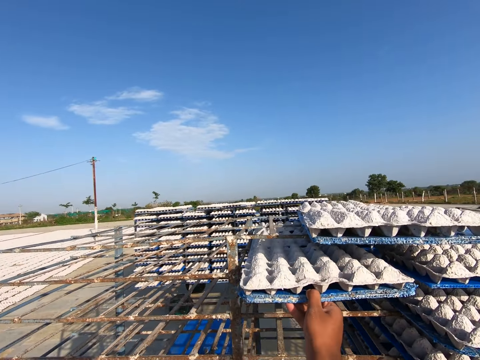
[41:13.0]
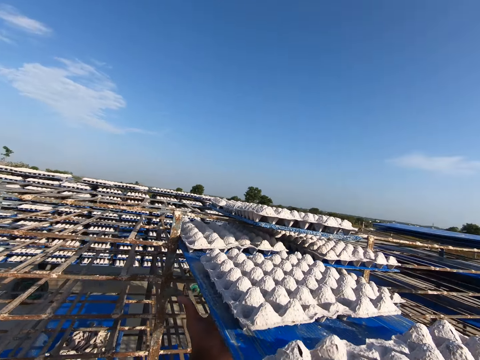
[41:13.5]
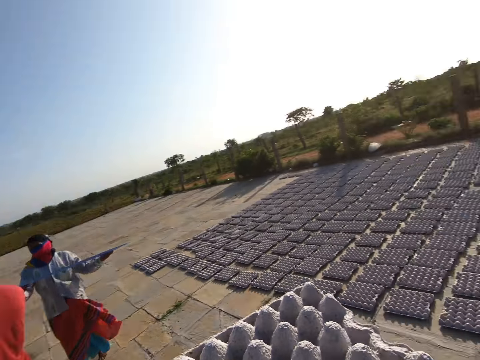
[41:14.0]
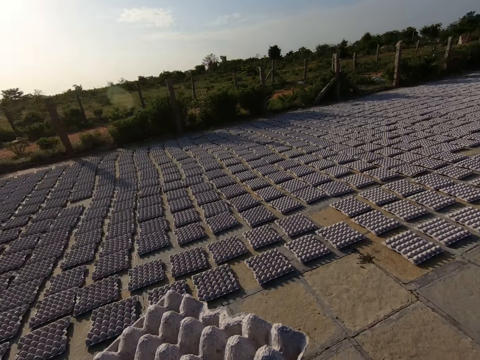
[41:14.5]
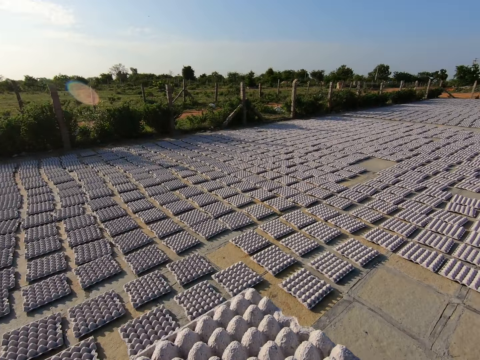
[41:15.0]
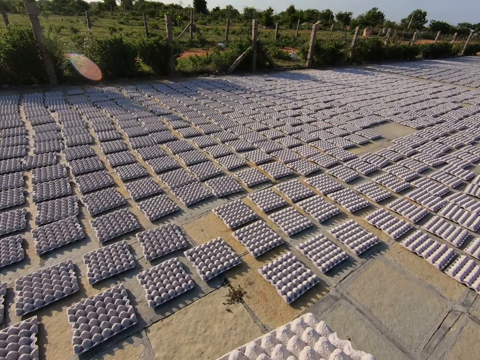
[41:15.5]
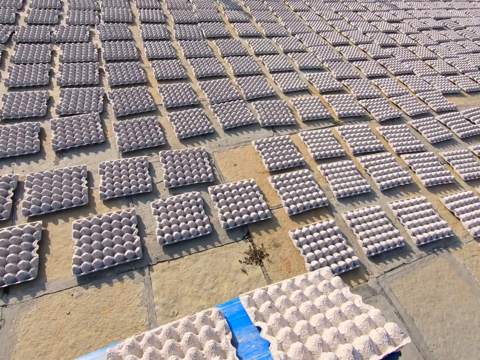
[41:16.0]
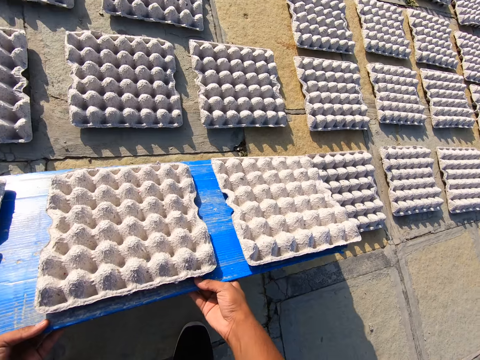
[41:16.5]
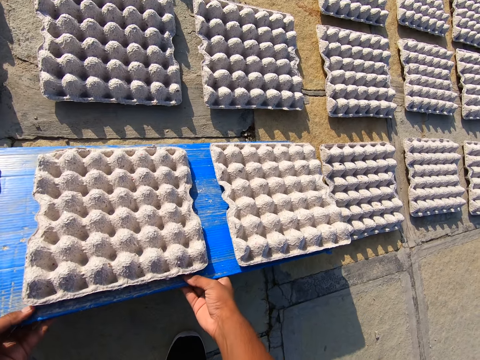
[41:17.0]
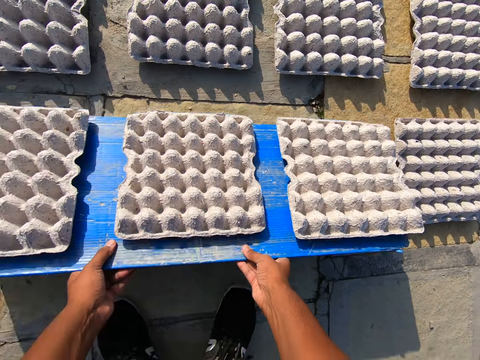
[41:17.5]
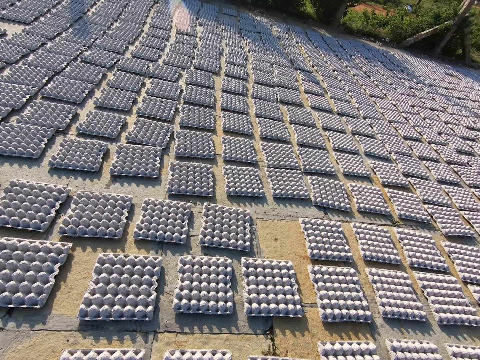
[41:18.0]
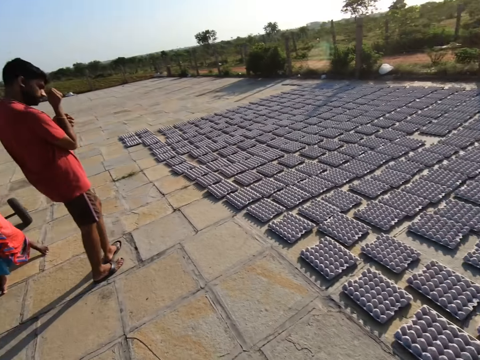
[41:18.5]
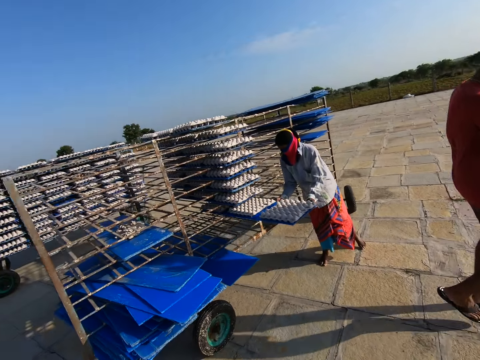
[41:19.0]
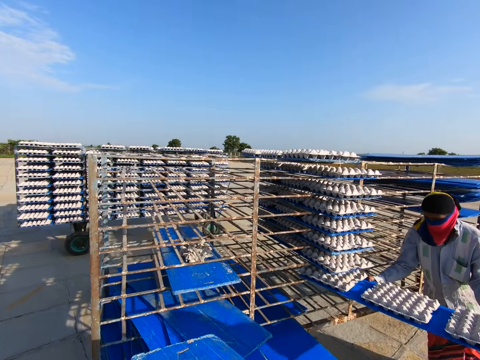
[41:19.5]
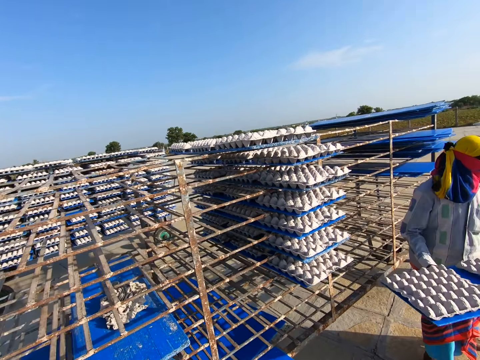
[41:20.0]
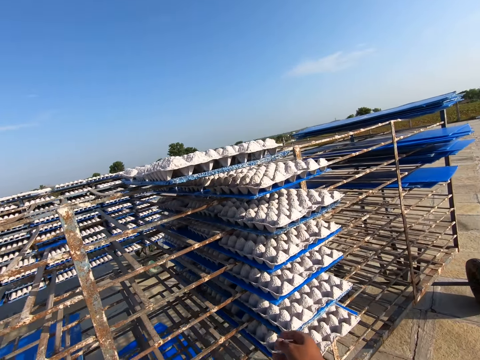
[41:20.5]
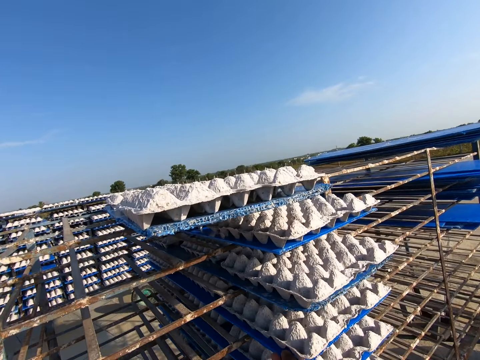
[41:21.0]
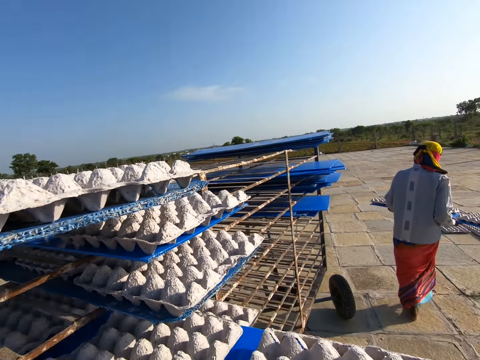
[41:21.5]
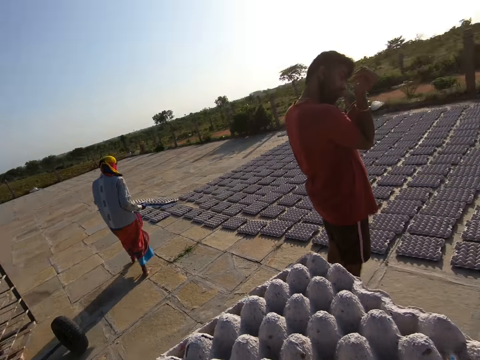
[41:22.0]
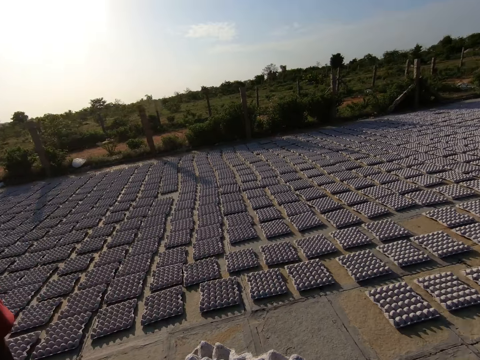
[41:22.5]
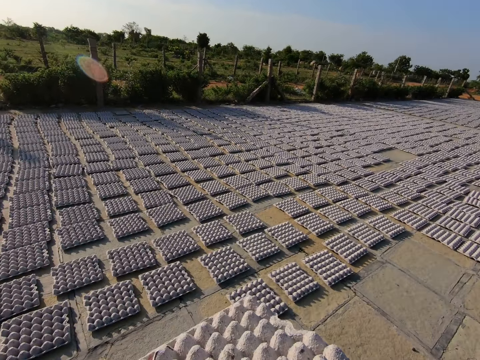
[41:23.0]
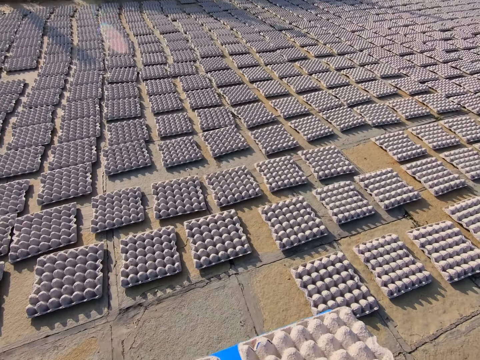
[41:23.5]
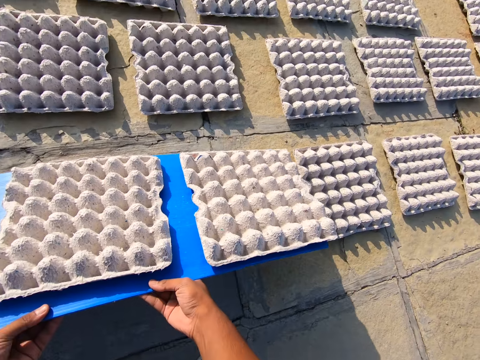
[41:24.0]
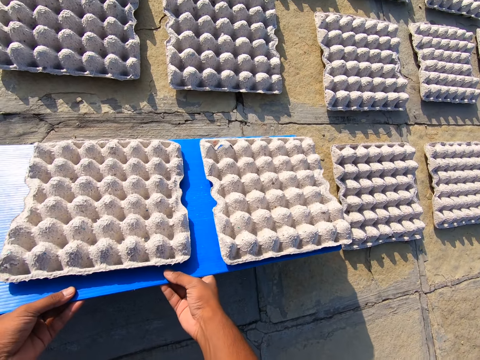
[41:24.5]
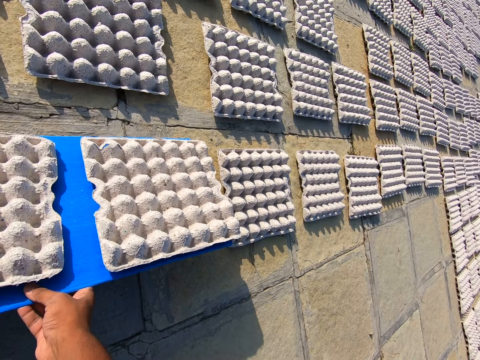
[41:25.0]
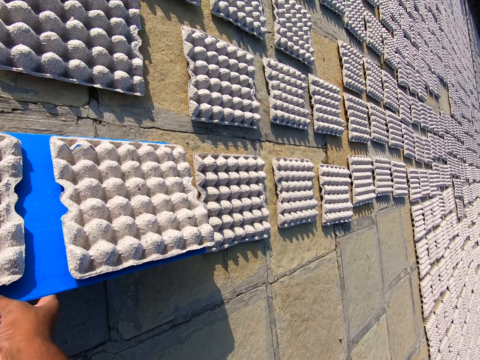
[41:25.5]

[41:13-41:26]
The camera wearer removes a tray of egg crates from the shelf or egg tray drying system with his right hand. He removes the tray of egg crates from the shelf with his hands. He carries the tray of egg crates with both hands. A woman carries the tray with both hands. The camera wearer walks on the ground. He pours the egg crates from the tray on the floor with both hands. The woman removes a tray of egg crates from the shelf with both hands. The camera wearer walks on the ground. He puts the tray in the shelf with both hands. He removes a tray of egg crates from the shelf with his hands. He carries the tray of egg crates with both hands and walks on the ground. He pours the egg crates from the tray on the floor with both hands.

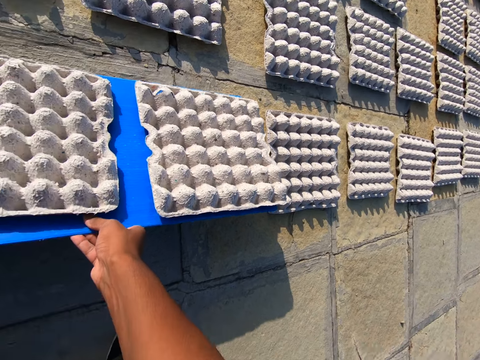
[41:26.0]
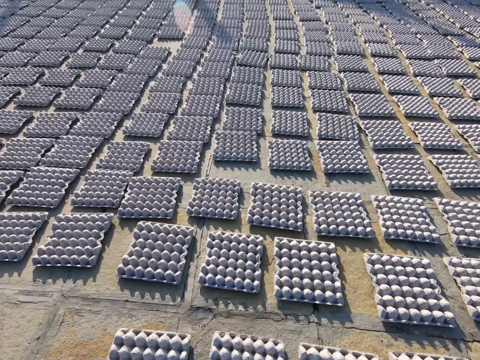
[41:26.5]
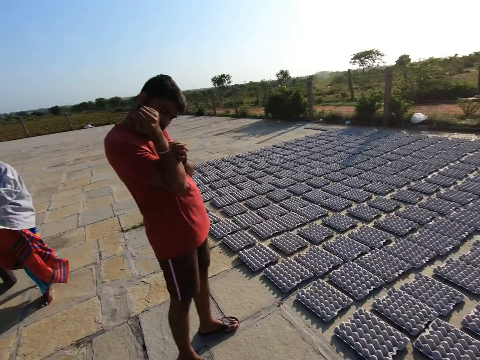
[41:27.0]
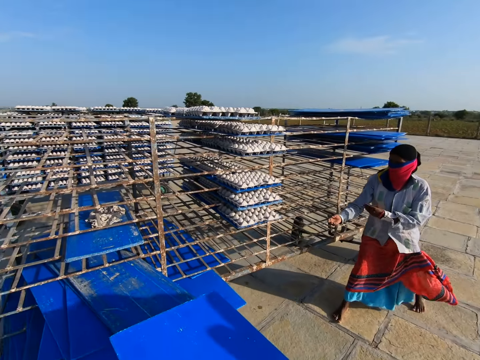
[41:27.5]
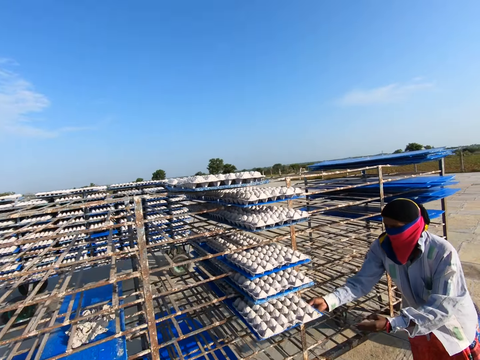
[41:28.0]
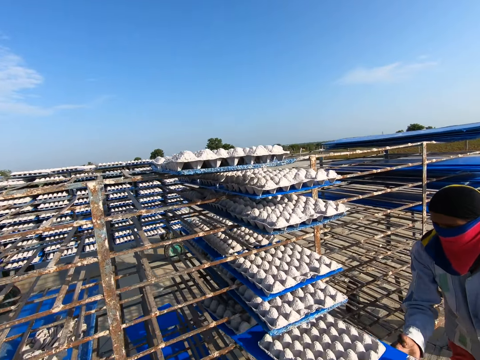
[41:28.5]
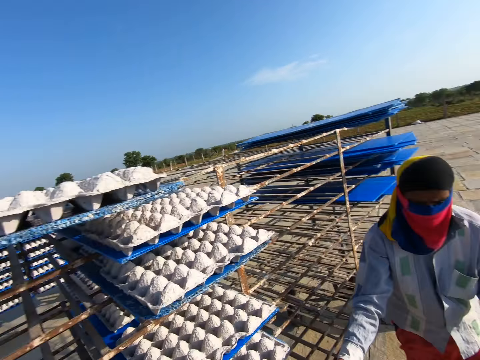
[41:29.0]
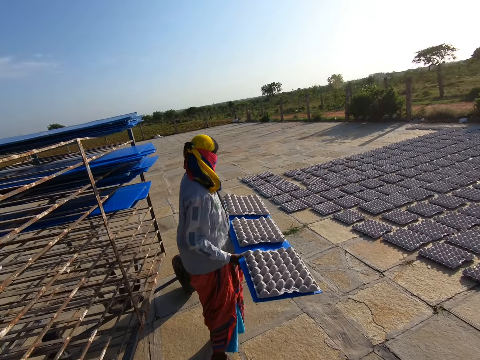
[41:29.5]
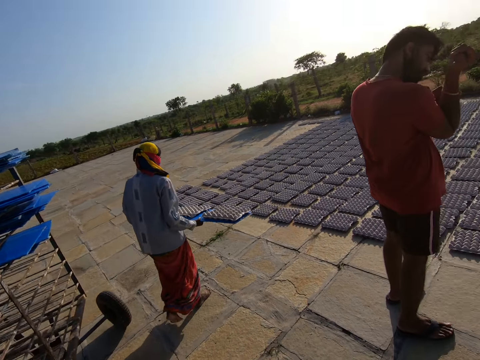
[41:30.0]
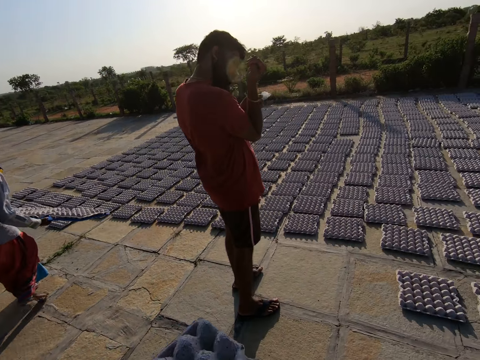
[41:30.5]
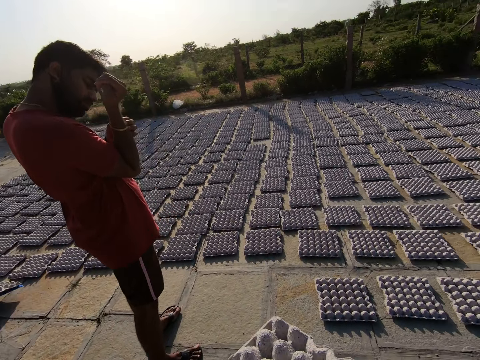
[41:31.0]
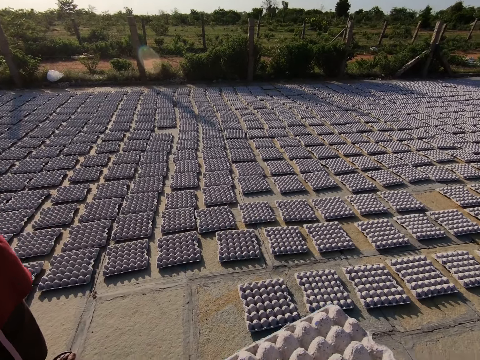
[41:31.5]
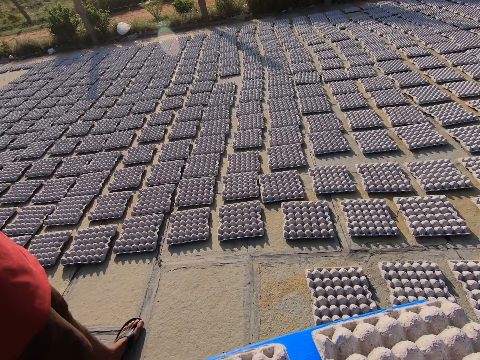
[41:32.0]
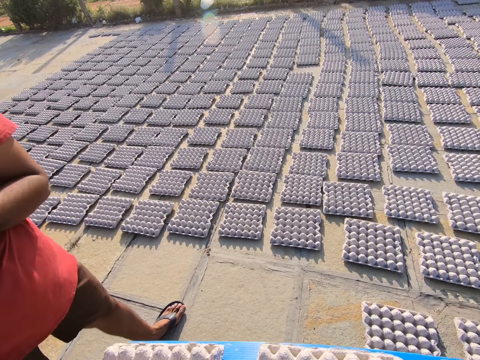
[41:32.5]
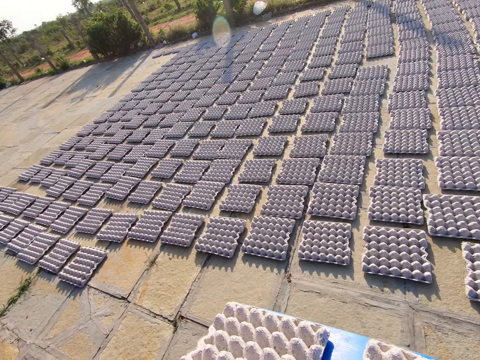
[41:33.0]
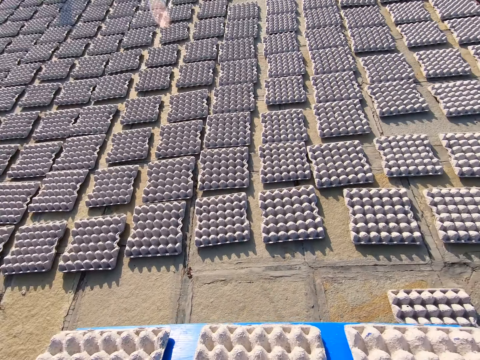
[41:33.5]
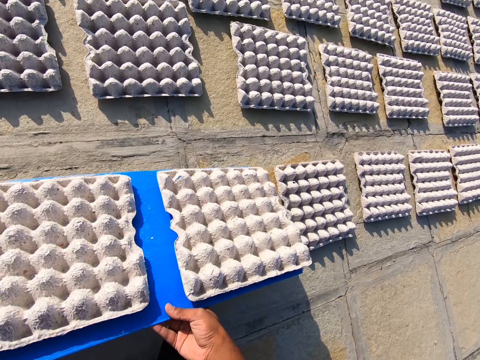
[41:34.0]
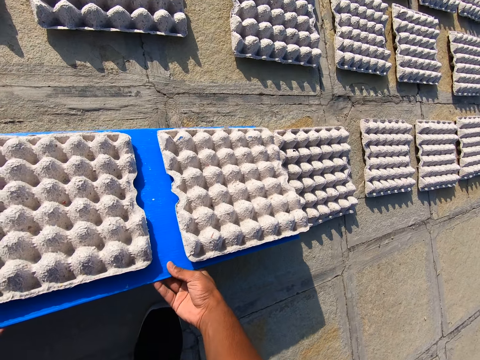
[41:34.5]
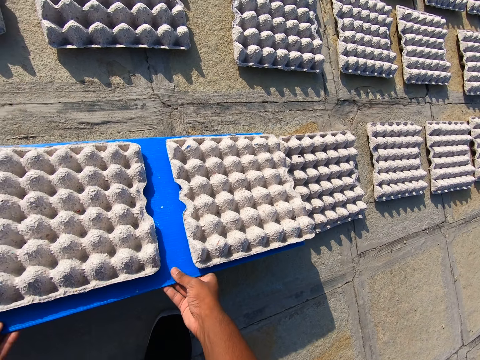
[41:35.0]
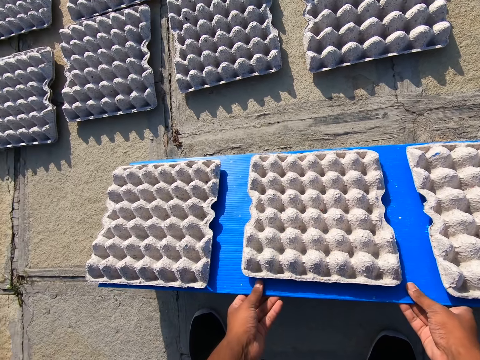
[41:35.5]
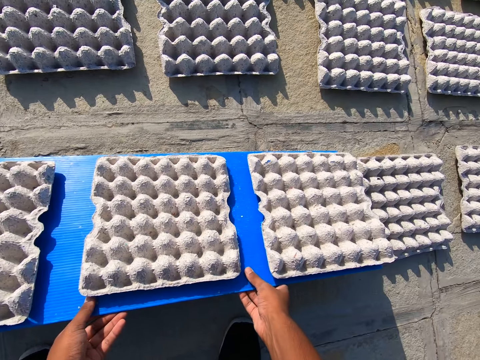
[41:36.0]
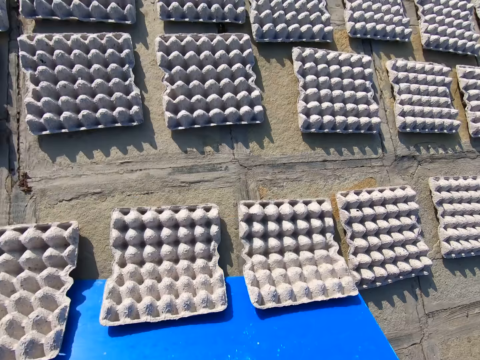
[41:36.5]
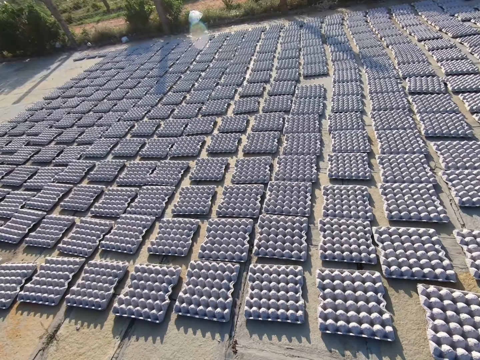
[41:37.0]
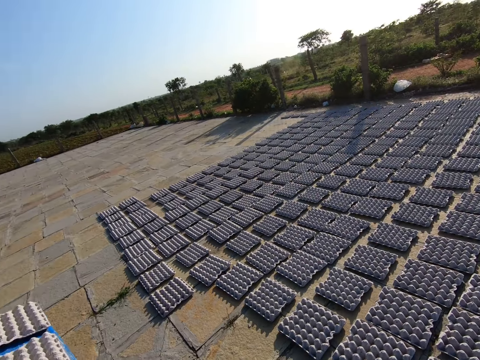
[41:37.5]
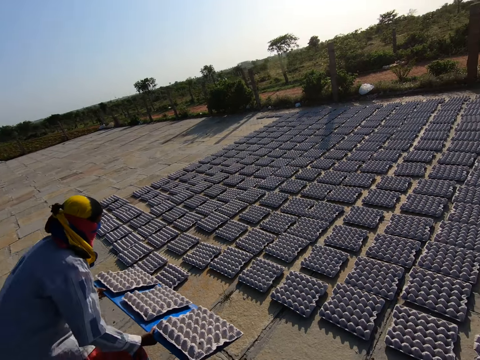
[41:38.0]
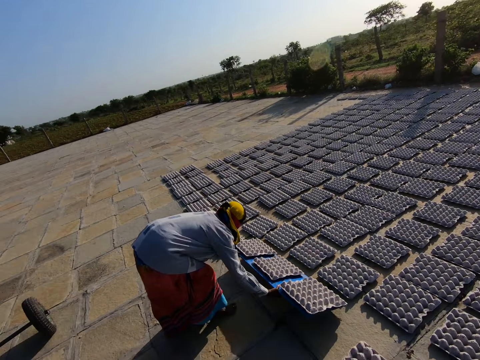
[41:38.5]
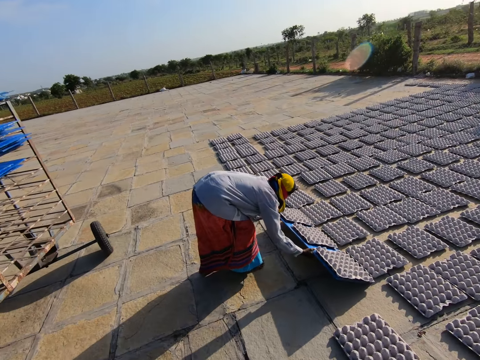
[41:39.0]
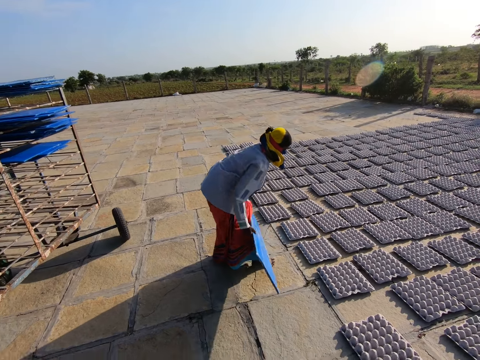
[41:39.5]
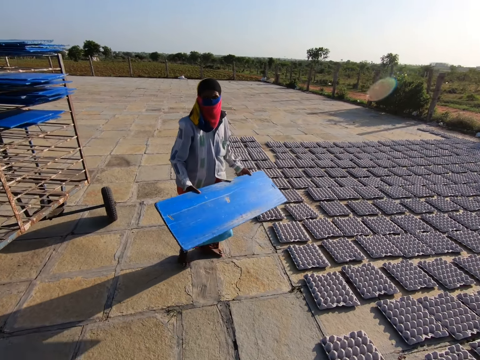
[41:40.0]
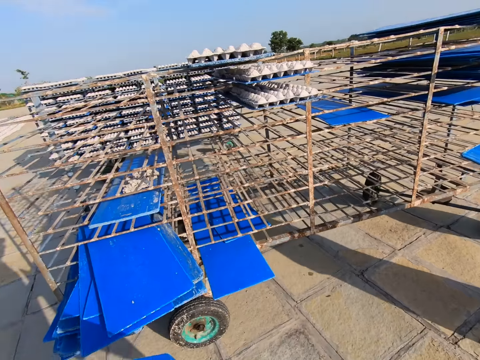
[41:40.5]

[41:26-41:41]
The camera wearer interacts with the man. They talk. The woman picks a tray of egg crates from the shelf with her right hand. The camera wearer puts the tray in the shelf with both hands. The woman removes the tray of egg crates from the shelf with both hands and carries the tray of egg crates with both hands. The camera wearer walks on the ground. They carry the tray of egg crates with both hands. The woman places the tray of egg crates on the floor with both hands. The camera wearer places the tray of egg crates on the floor with both hands. They pour the egg crates from the tray on the floor with both hands. The woman carries the tray of egg crates with both hands and places the tray of egg crates on the floor with both hands. The camera wearer looks around a person. The woman pours the egg crates from the tray on the floor with both hands.
